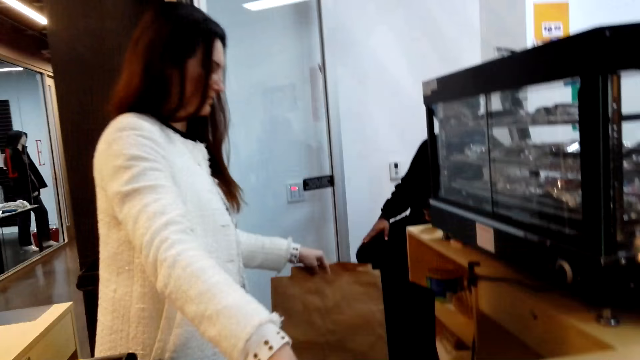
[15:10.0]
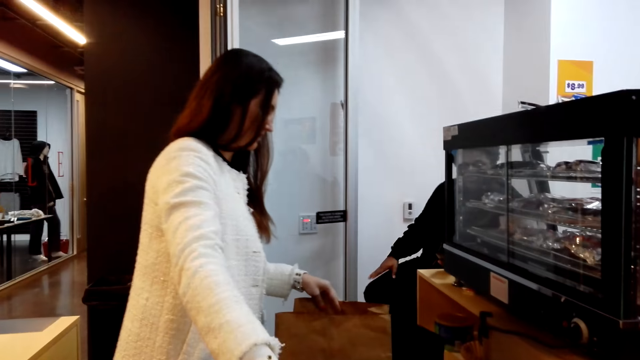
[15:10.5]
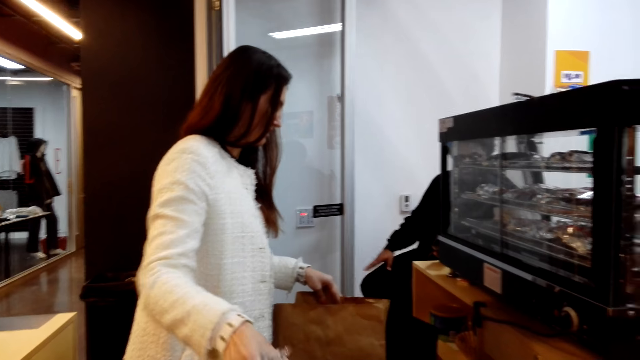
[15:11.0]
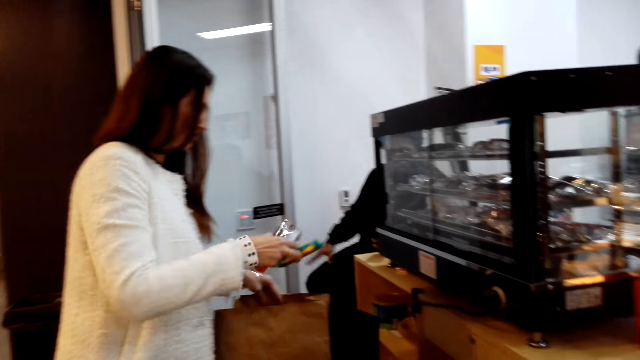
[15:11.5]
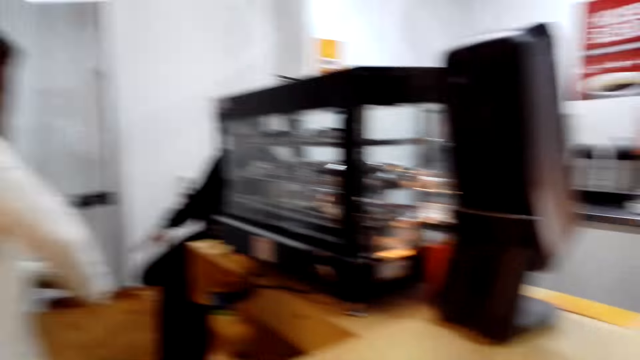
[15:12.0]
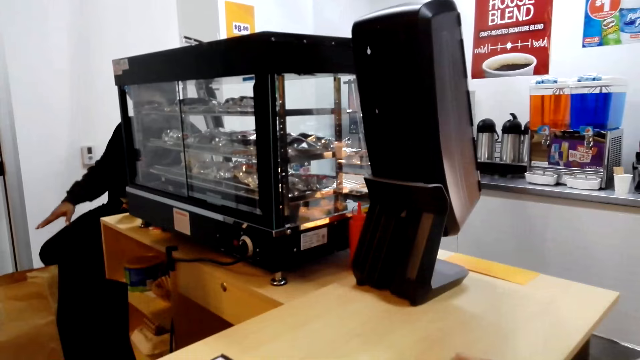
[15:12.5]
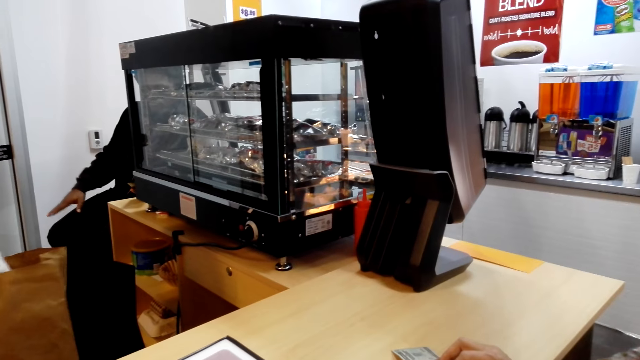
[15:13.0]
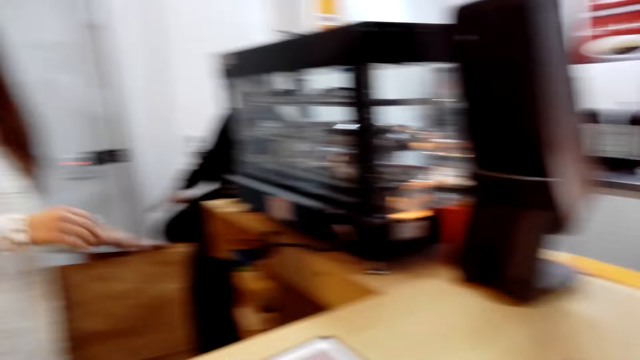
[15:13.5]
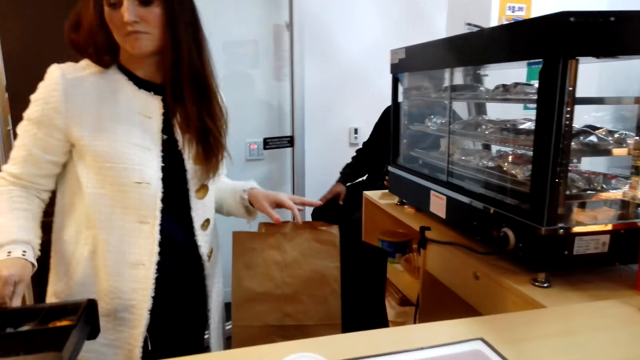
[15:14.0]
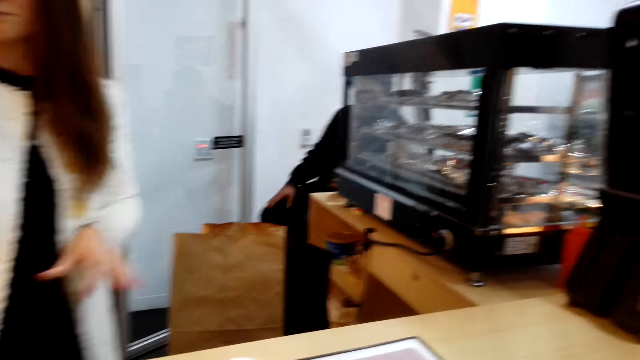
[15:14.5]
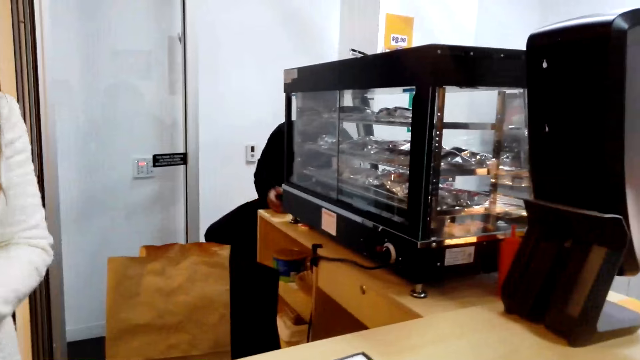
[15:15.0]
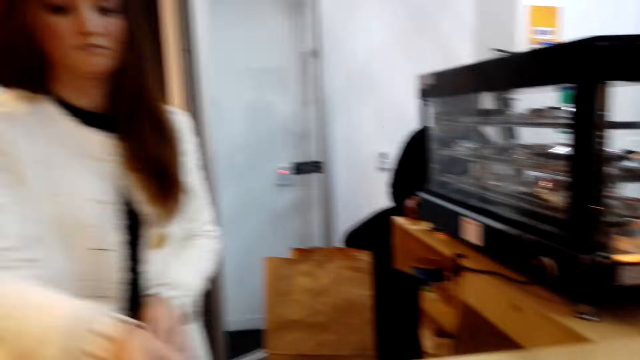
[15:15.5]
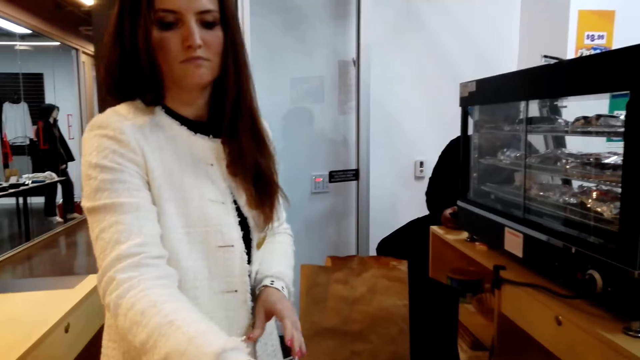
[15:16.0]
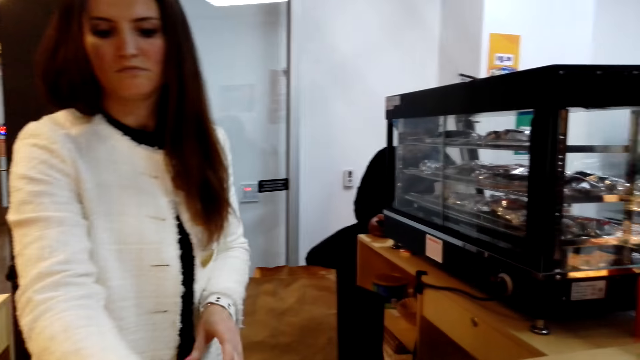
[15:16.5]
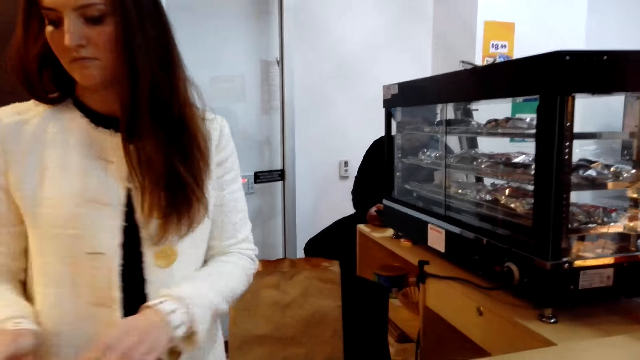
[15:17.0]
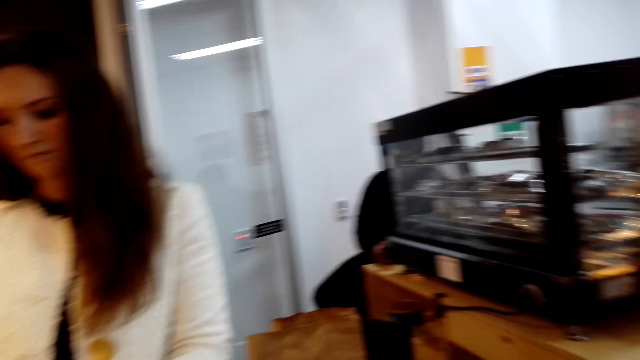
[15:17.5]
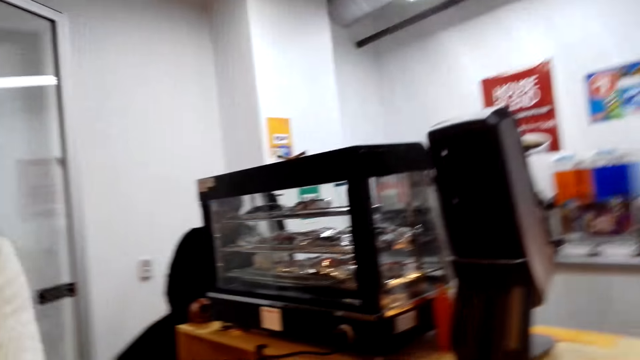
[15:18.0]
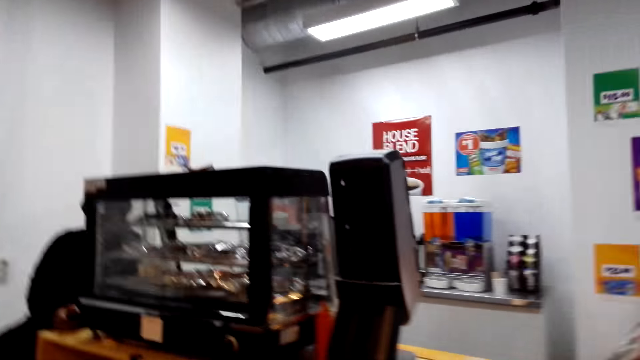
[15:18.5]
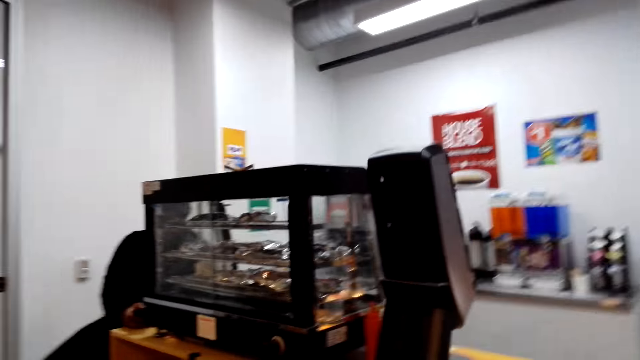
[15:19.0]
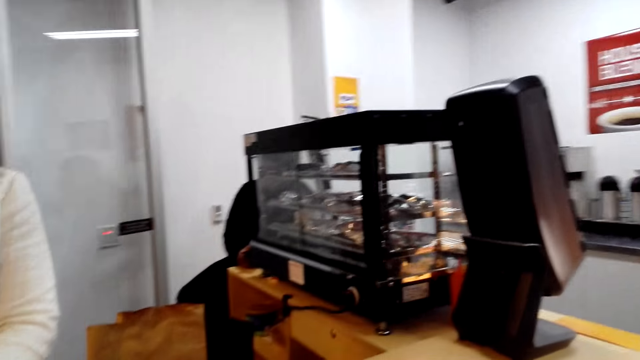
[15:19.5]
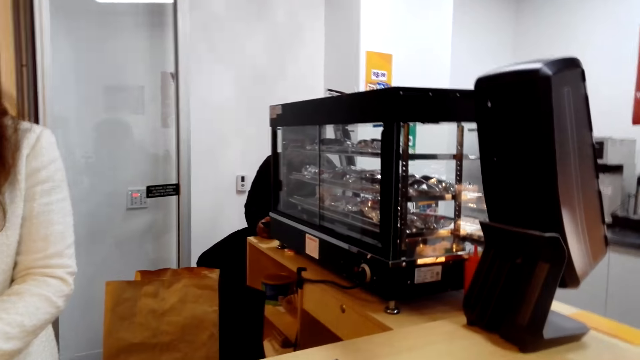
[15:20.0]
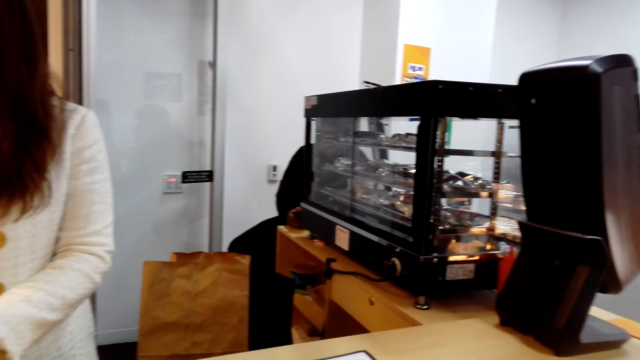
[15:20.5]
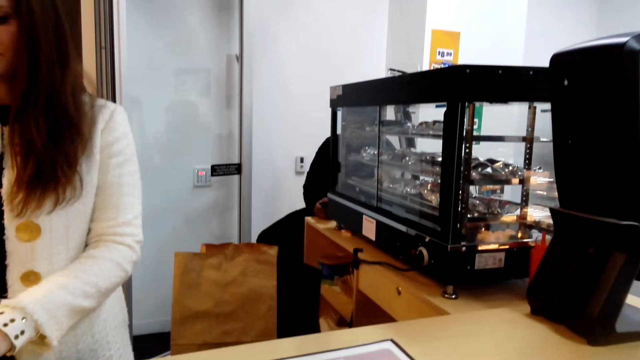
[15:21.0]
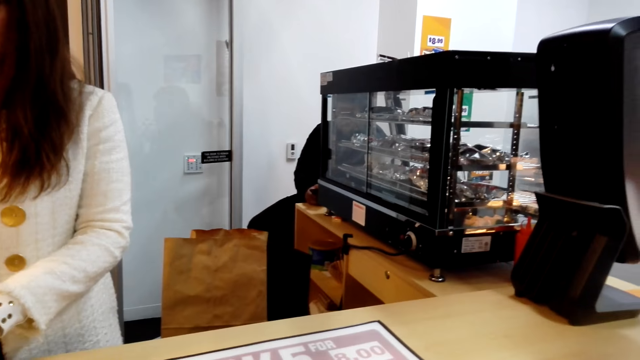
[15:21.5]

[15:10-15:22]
A cashier puts something in a bag. A man moves his hand. The cashier turns. A person pushes the machine's drawer. The person does something. The camera wearer looks around.

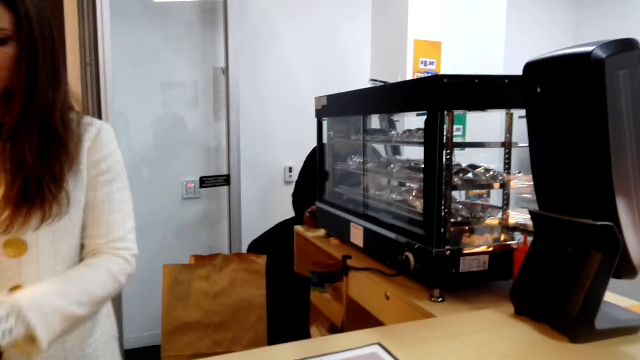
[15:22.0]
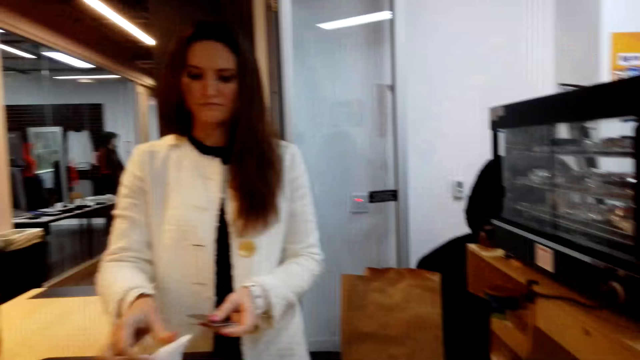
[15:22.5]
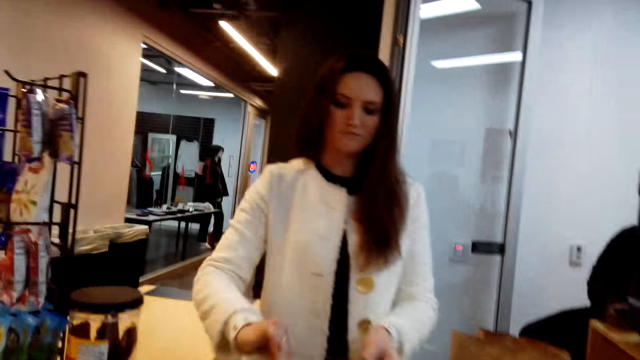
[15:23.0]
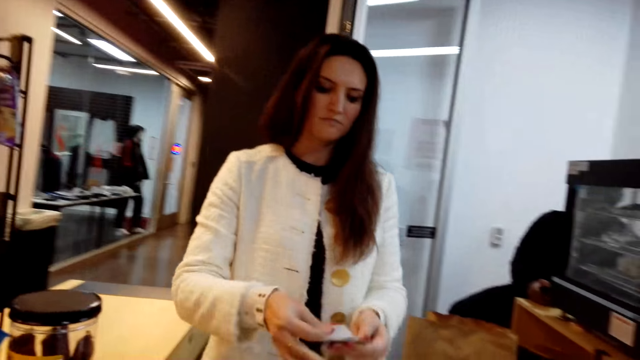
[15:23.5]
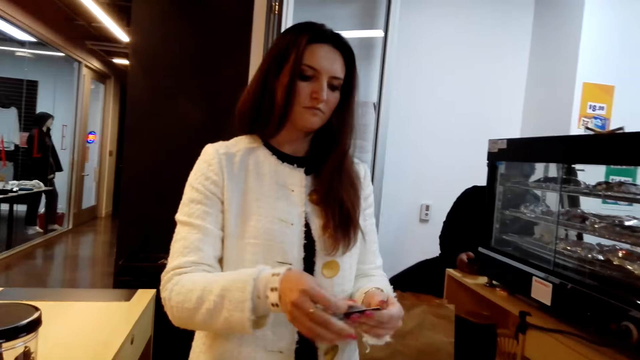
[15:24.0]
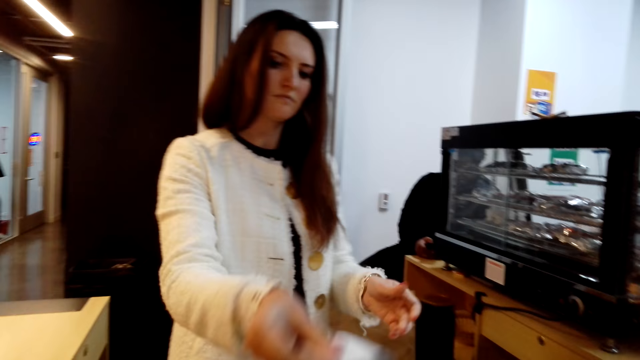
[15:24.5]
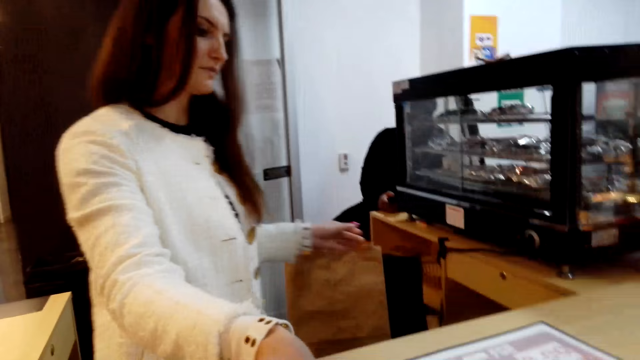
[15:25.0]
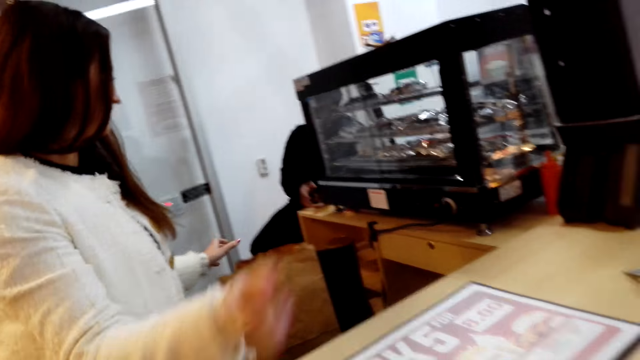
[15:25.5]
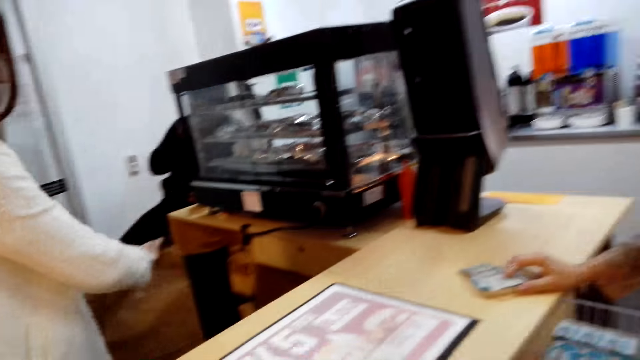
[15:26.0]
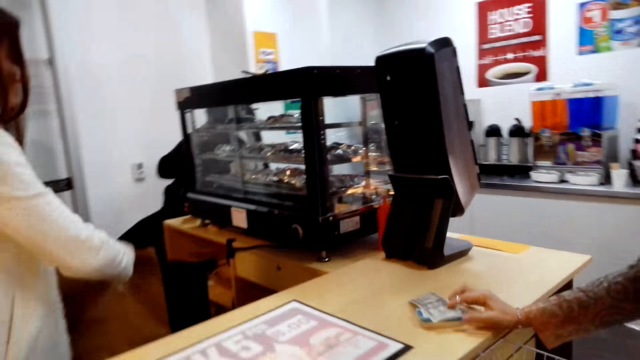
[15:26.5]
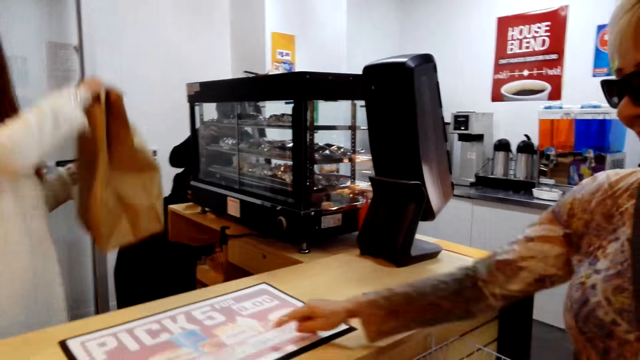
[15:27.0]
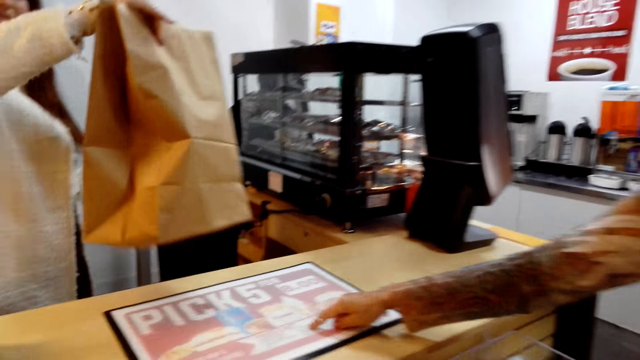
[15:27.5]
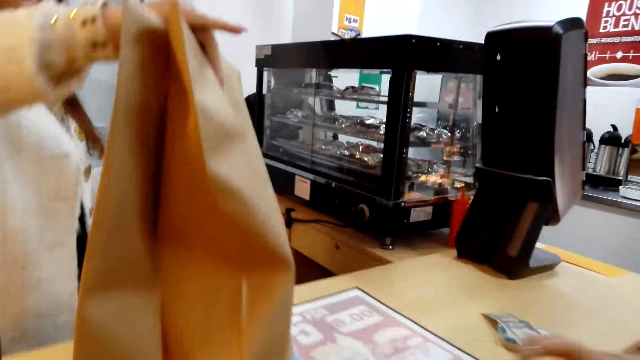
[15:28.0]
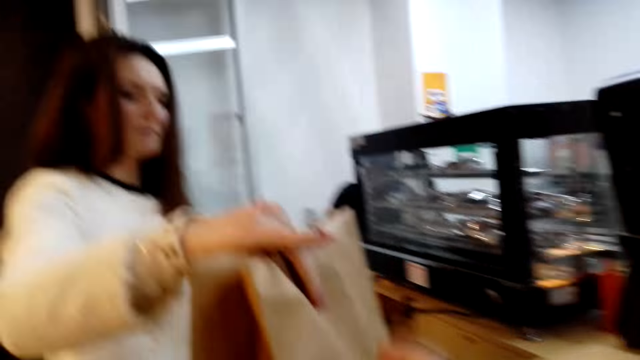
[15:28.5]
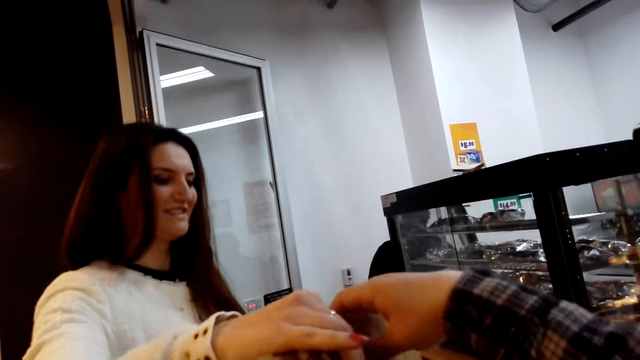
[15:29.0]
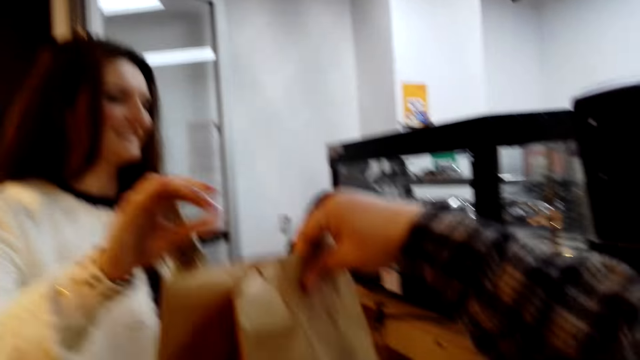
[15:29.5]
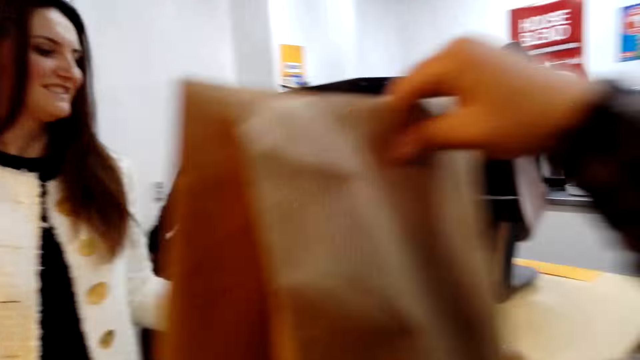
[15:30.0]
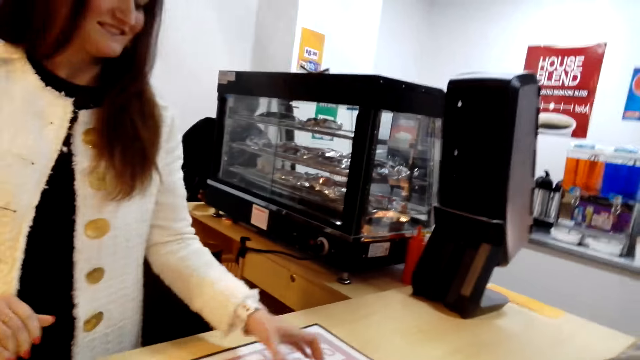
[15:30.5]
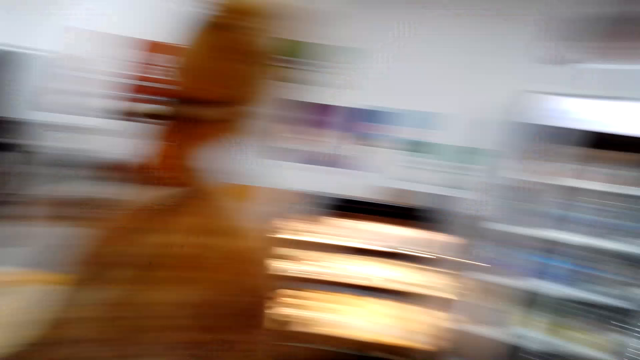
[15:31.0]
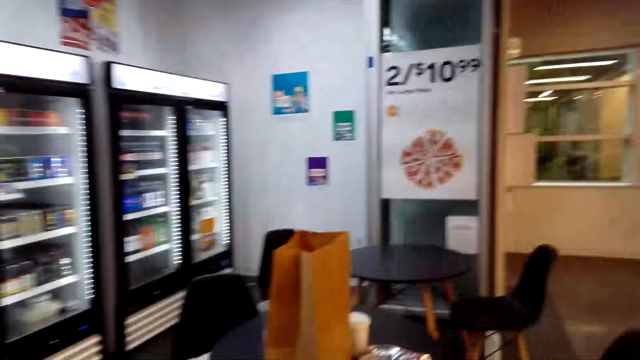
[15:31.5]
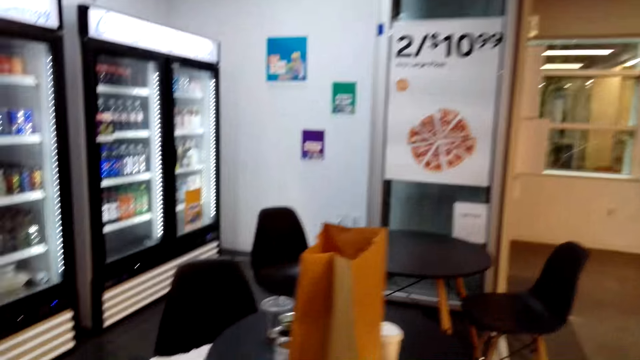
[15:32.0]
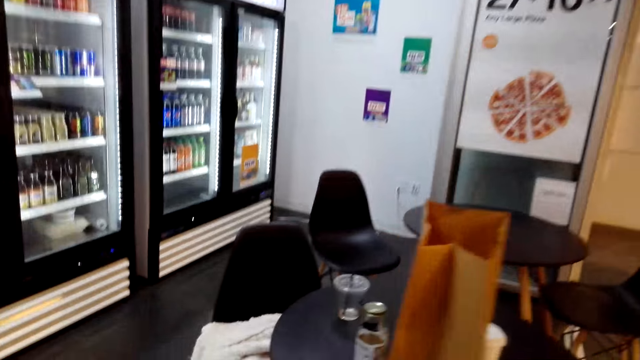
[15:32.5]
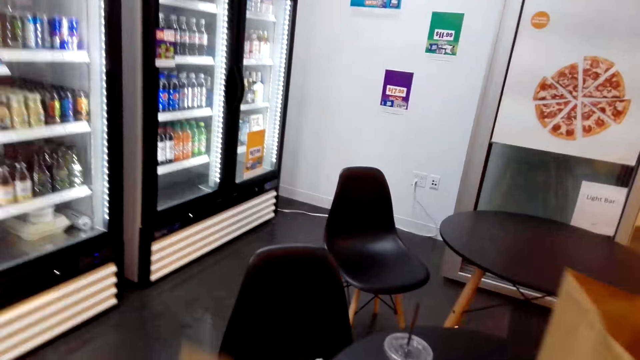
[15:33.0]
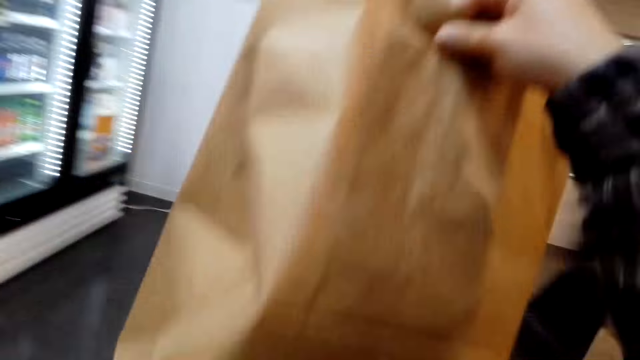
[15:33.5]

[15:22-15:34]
A cashier cuts a receipt. The cashier gives the receipt to the camera wearer. The cashier collects the carrier bag. A woman lifts her hand. The camera wearer collects the carrier bag. They walk.
